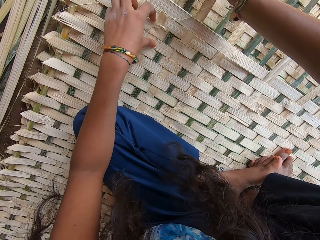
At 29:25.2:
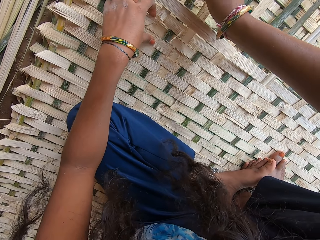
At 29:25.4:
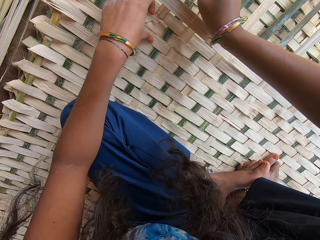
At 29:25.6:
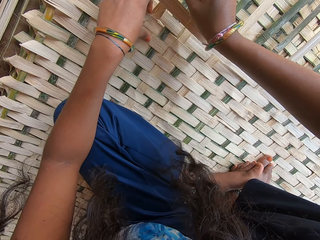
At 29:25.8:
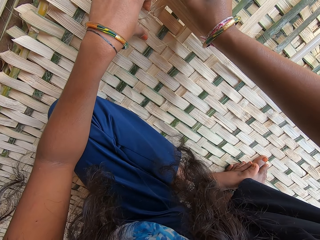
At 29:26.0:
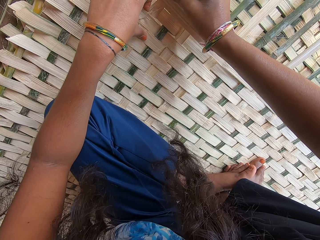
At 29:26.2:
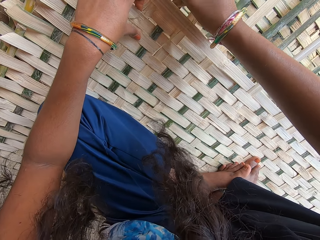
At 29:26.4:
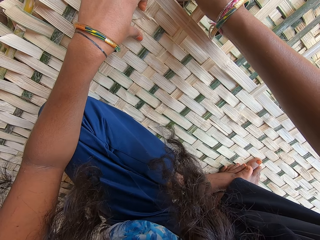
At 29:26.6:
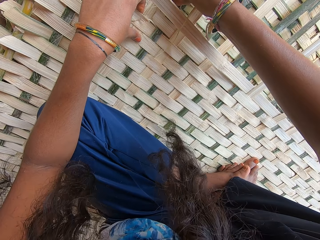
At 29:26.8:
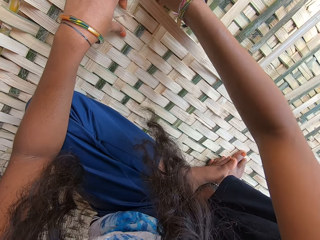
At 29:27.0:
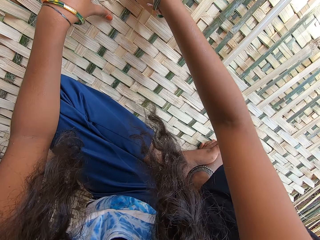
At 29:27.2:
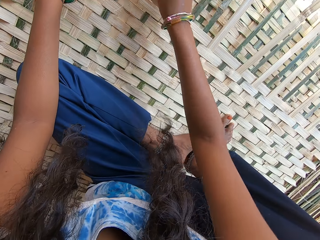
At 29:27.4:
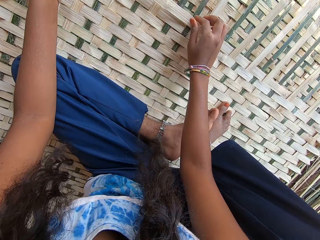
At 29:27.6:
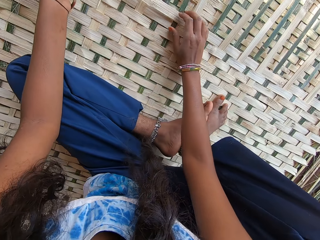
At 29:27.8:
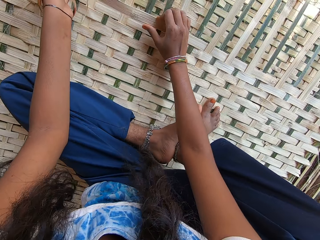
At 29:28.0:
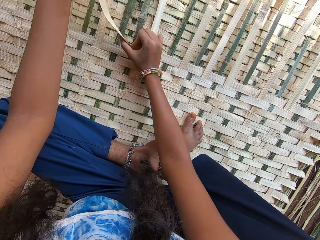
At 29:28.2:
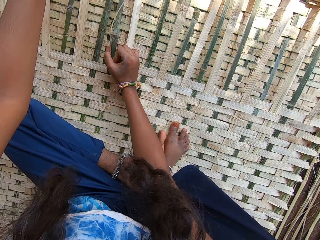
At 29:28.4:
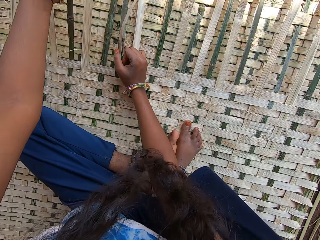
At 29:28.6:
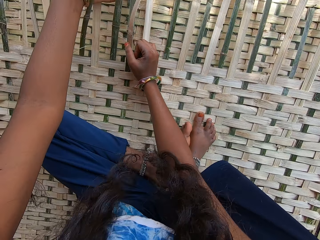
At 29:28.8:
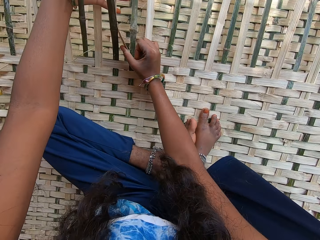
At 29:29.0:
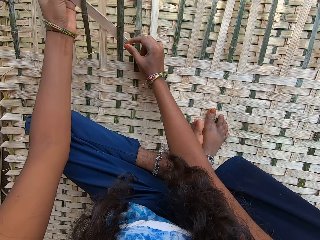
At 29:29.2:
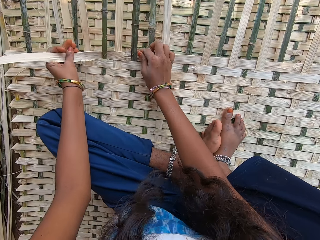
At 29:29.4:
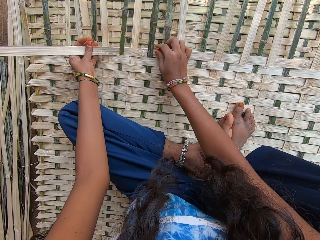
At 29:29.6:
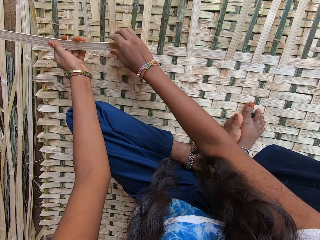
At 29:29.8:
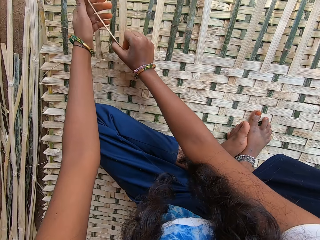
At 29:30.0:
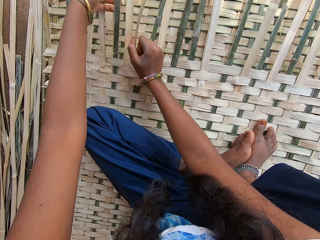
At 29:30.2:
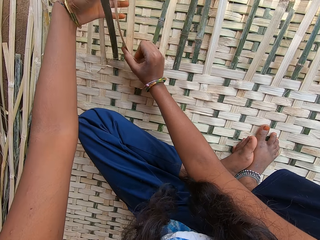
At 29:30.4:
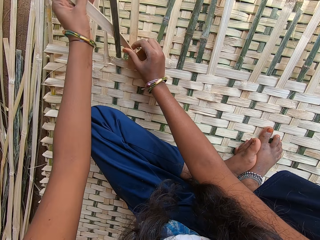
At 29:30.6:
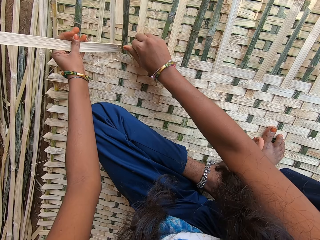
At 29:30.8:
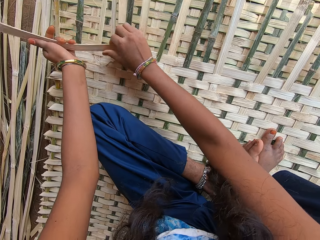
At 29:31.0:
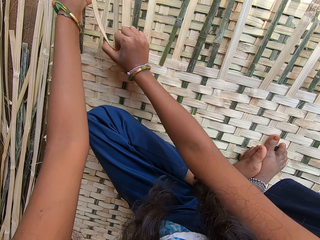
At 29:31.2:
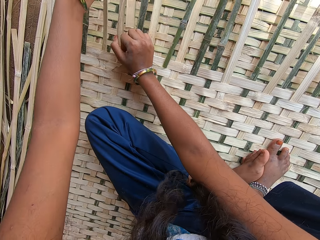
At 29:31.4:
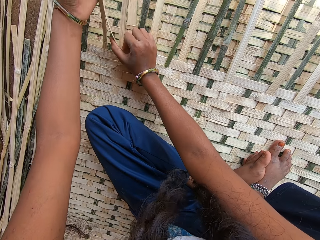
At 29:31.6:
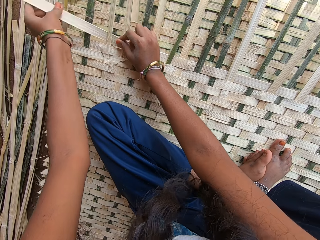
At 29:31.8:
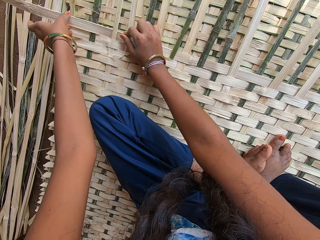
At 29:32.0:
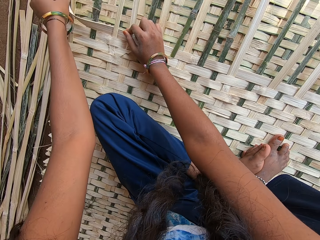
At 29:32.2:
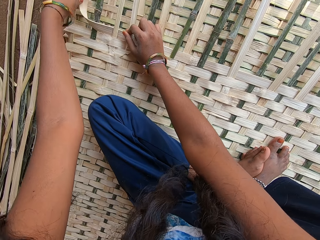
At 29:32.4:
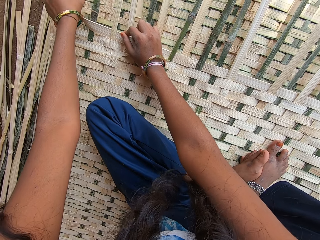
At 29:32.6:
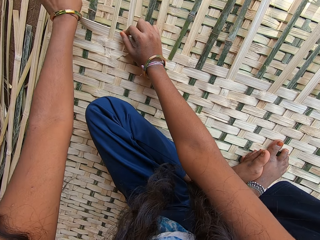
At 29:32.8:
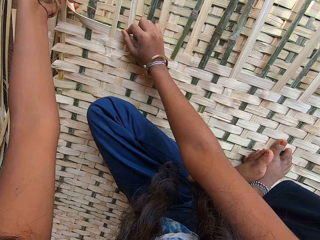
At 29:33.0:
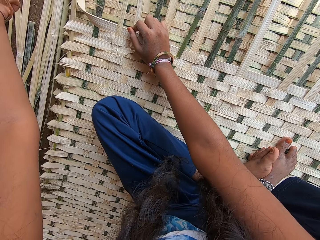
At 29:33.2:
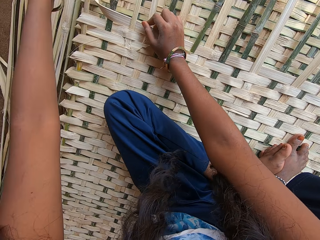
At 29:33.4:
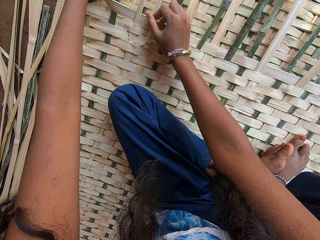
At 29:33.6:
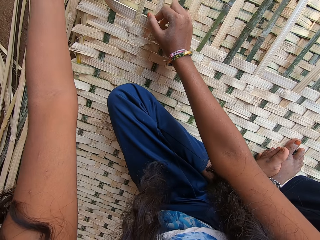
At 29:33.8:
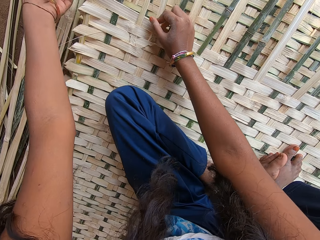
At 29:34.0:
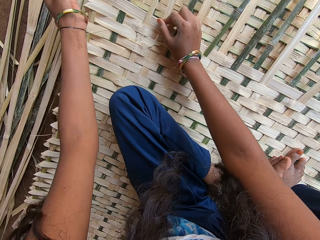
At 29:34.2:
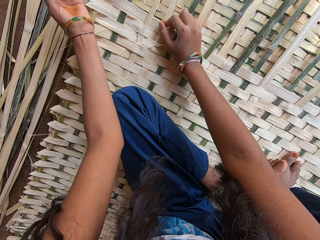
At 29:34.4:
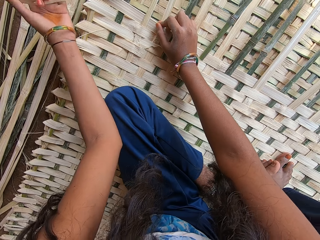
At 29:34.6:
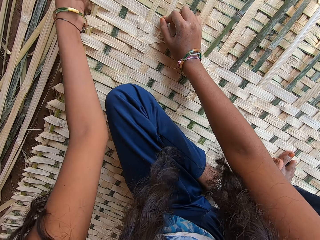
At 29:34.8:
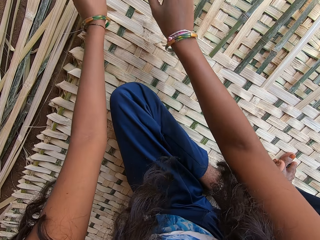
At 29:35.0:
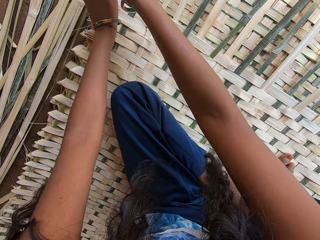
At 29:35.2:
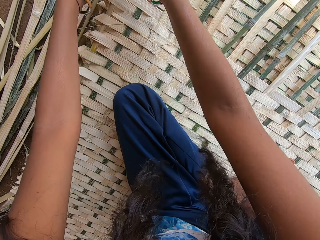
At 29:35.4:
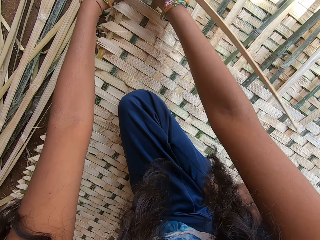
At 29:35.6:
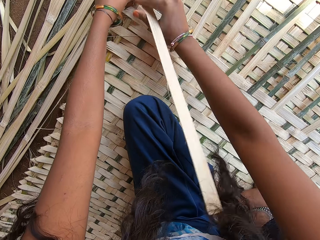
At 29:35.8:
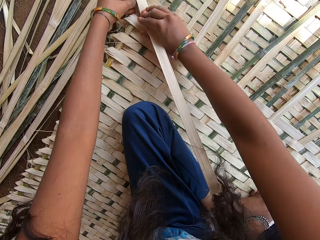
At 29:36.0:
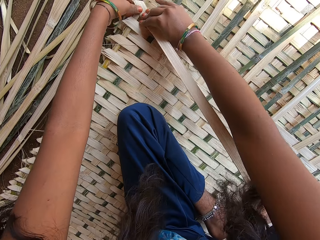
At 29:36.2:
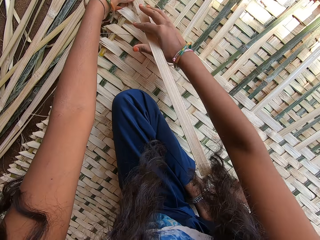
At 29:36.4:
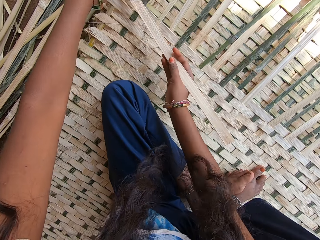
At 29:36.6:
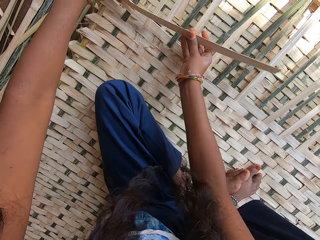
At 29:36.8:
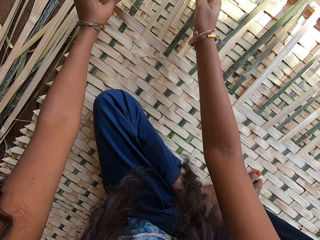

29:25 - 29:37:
The camera wearer weaves something with bamboo. They make a papyrus reed mat by hand.

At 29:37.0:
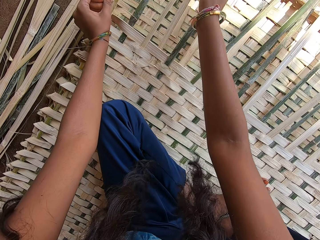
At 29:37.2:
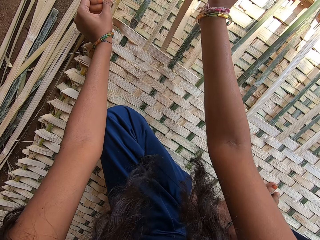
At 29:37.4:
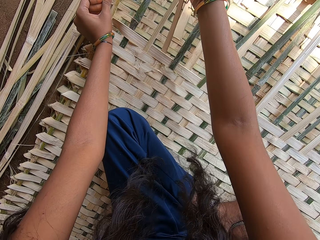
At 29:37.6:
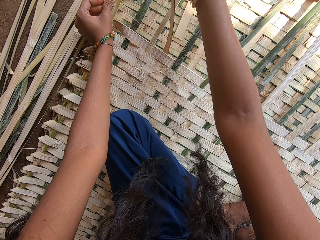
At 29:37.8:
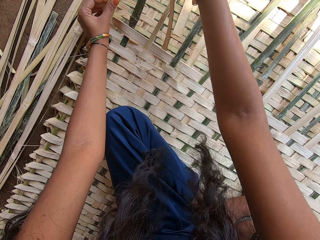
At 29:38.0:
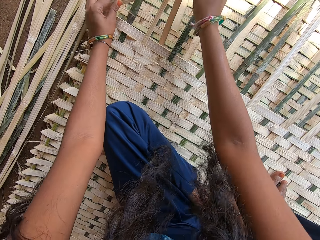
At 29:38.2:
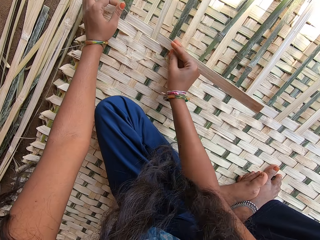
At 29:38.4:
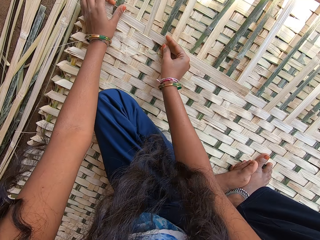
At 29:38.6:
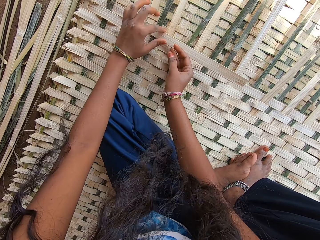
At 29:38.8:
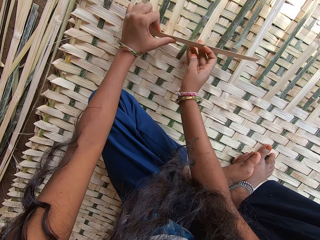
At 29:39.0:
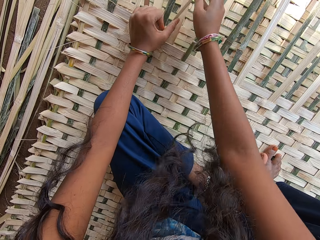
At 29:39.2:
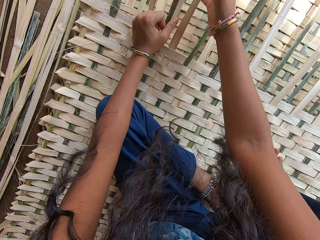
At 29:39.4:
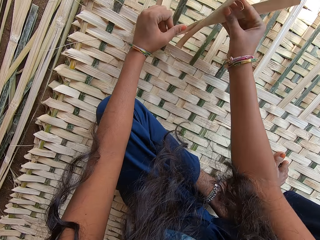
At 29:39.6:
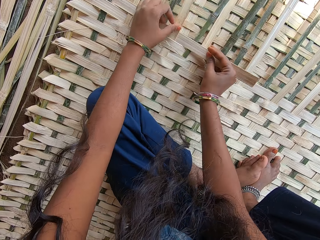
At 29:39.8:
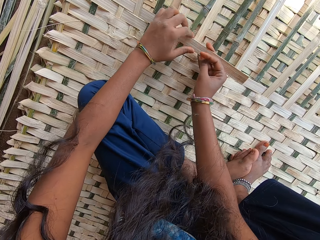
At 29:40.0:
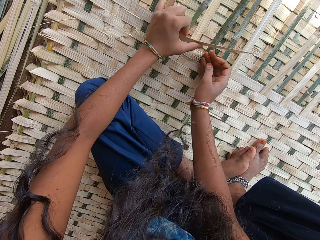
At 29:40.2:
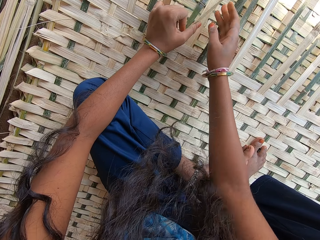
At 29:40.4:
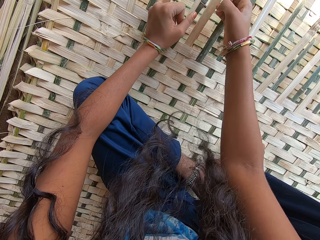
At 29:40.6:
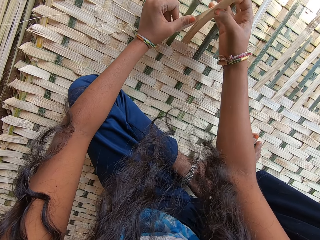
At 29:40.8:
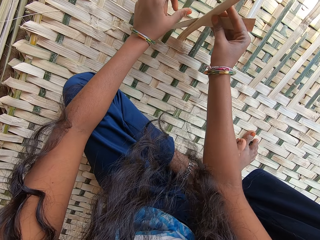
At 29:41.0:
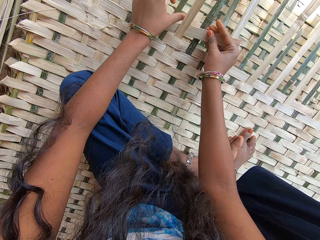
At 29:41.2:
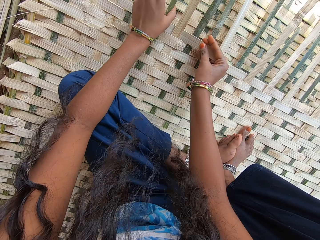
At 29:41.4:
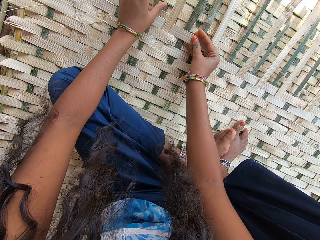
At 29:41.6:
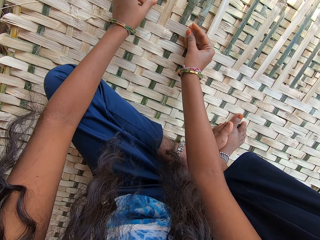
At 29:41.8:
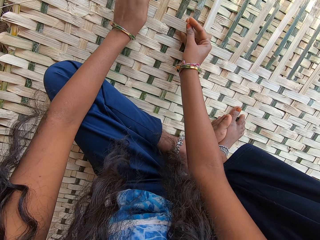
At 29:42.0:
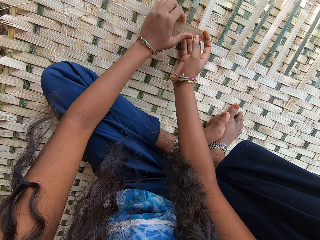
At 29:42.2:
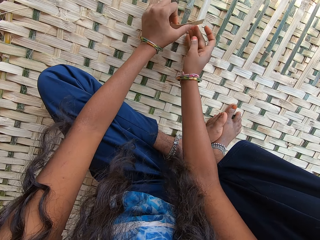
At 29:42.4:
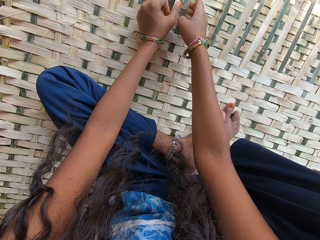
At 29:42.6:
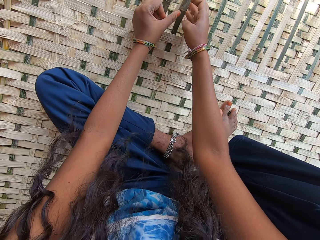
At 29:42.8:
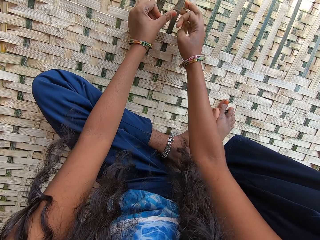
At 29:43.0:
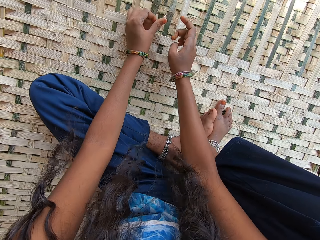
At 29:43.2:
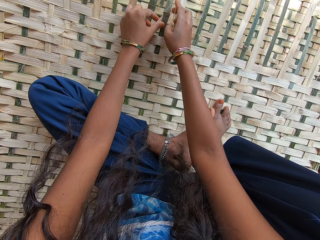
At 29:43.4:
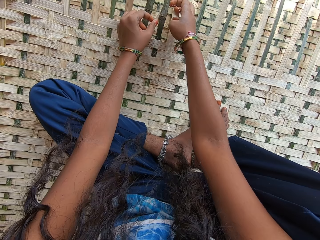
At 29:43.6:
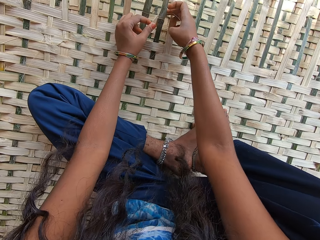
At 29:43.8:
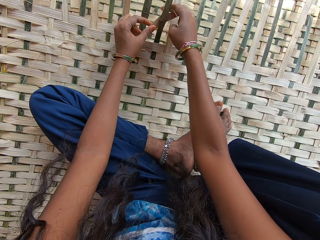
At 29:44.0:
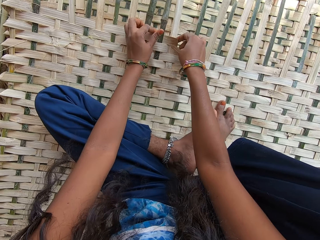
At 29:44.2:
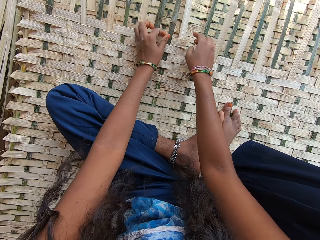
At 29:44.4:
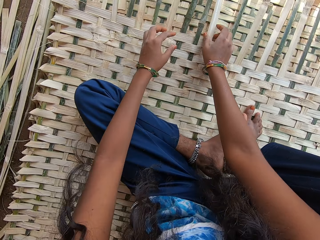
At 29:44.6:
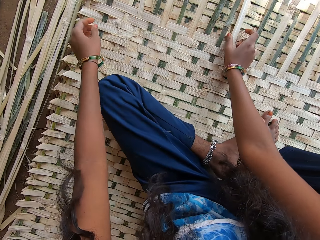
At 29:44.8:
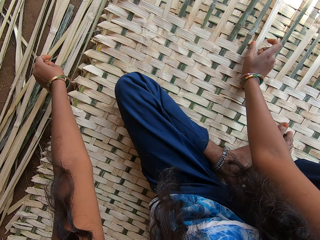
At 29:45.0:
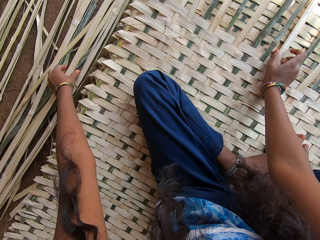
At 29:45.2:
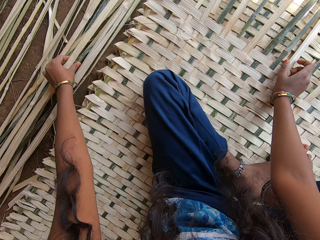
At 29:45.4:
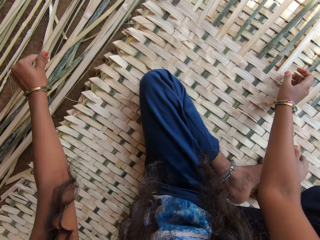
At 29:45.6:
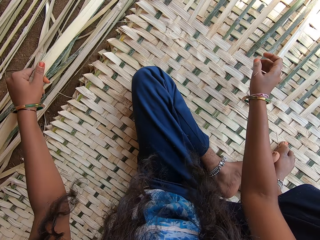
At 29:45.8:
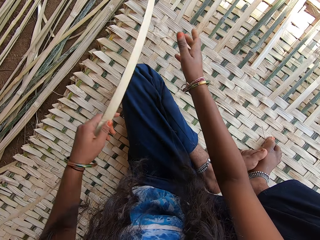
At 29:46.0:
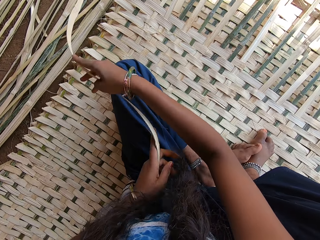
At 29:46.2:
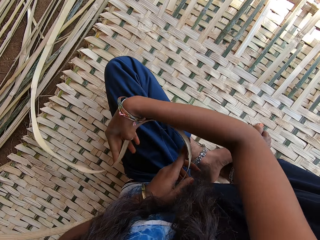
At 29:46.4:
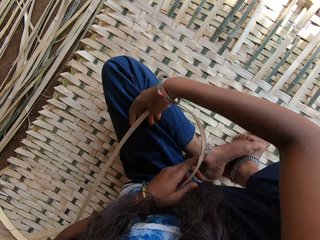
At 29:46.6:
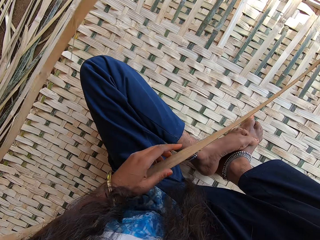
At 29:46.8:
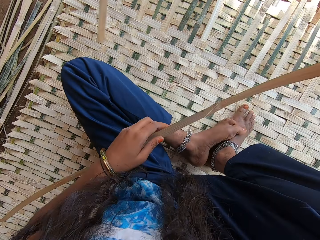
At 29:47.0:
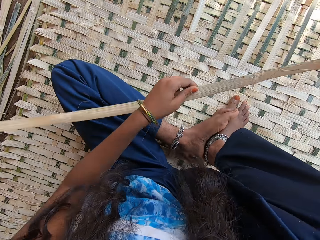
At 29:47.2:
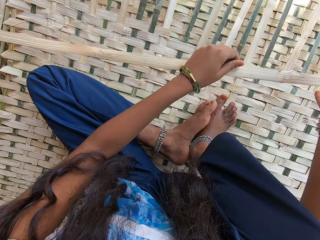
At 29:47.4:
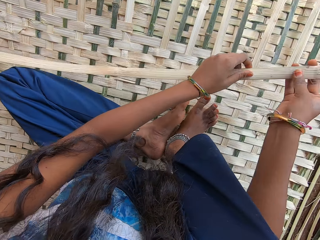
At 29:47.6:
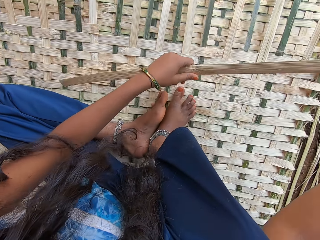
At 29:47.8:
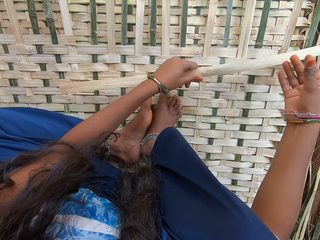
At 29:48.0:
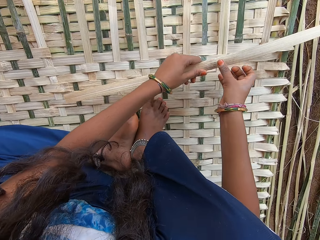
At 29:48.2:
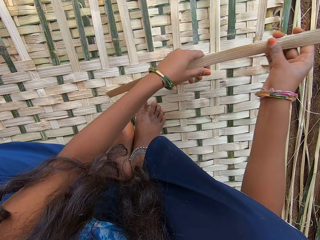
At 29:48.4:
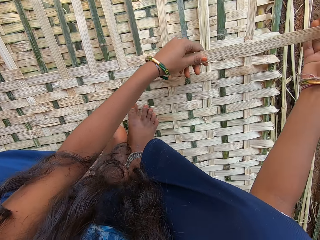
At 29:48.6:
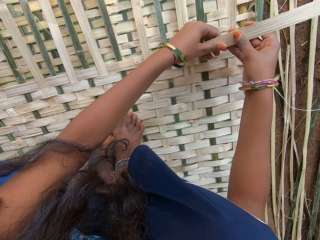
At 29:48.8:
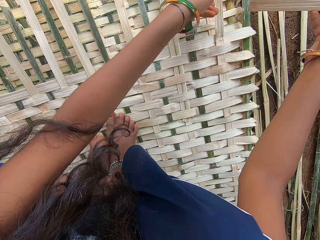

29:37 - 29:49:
The camera wearer picks a bamboo reed. They move the bamboo reed. They adjust the reed.
